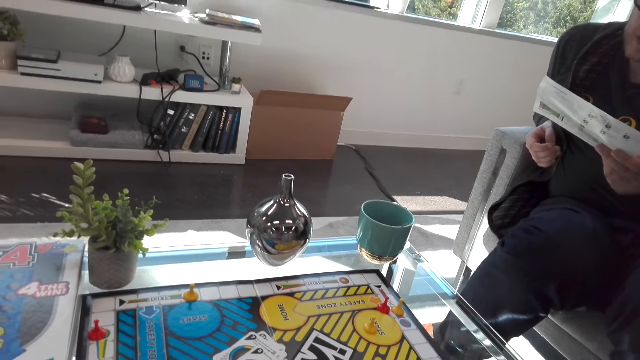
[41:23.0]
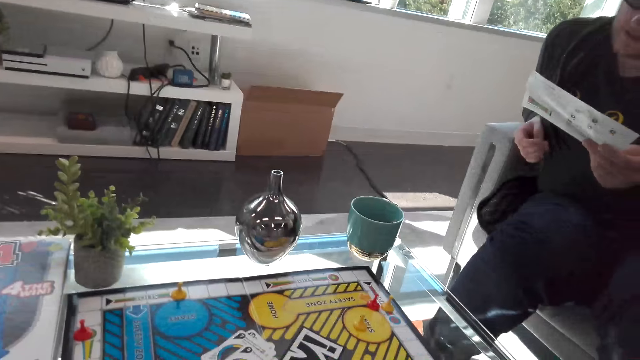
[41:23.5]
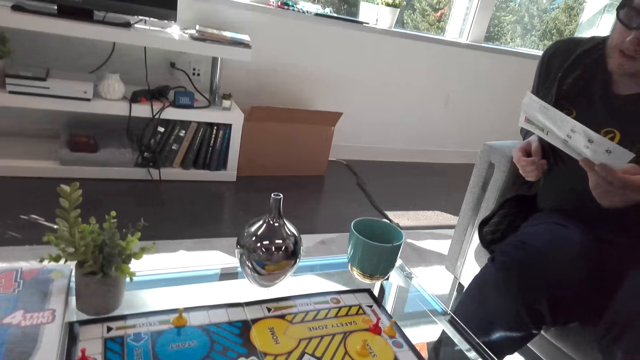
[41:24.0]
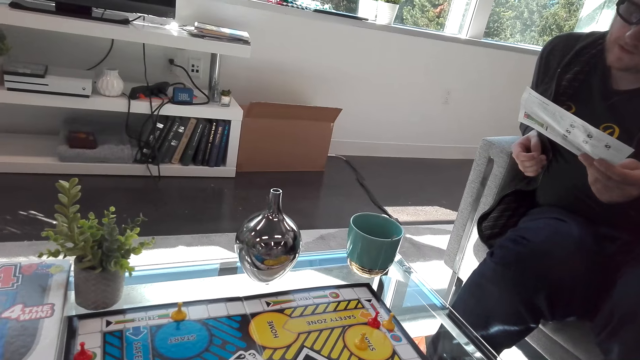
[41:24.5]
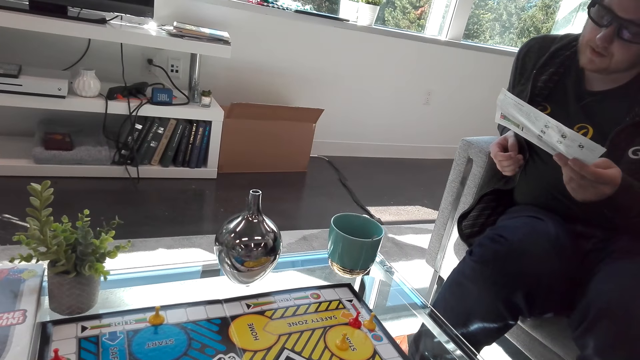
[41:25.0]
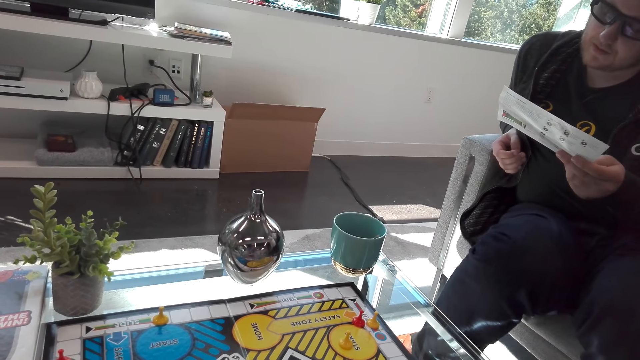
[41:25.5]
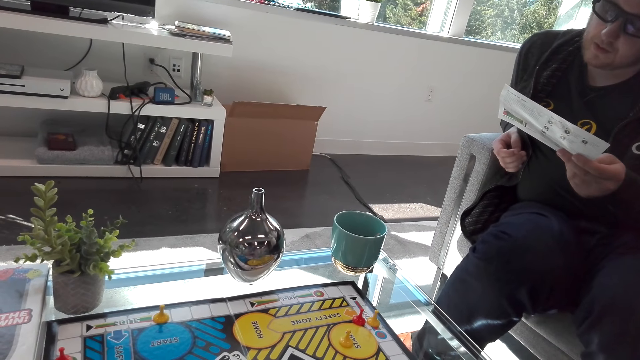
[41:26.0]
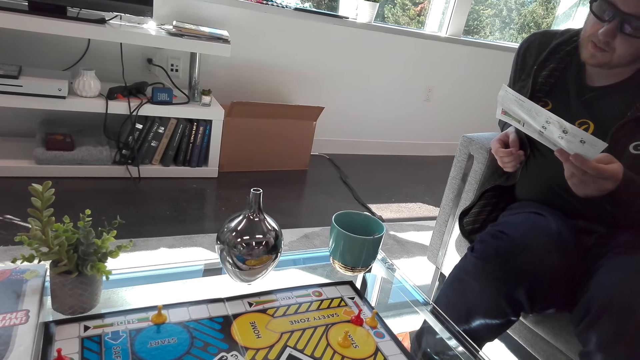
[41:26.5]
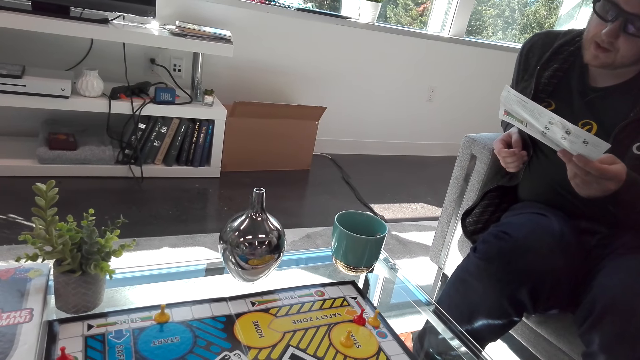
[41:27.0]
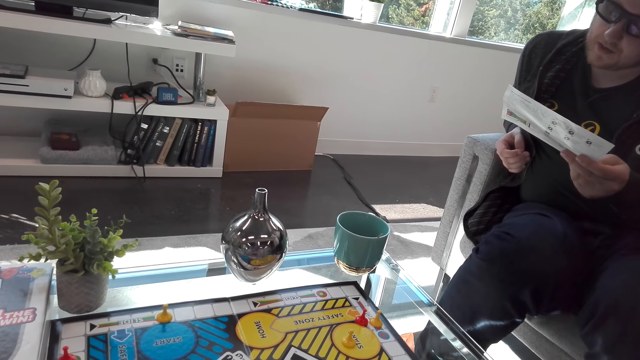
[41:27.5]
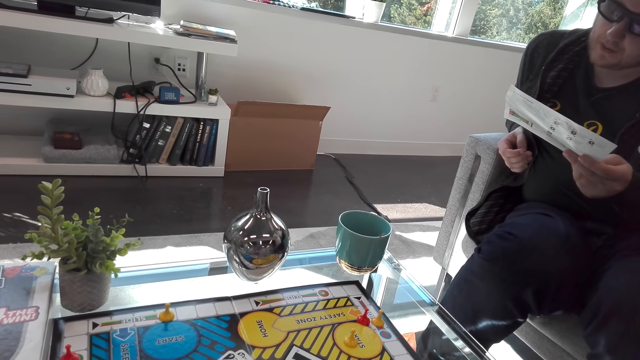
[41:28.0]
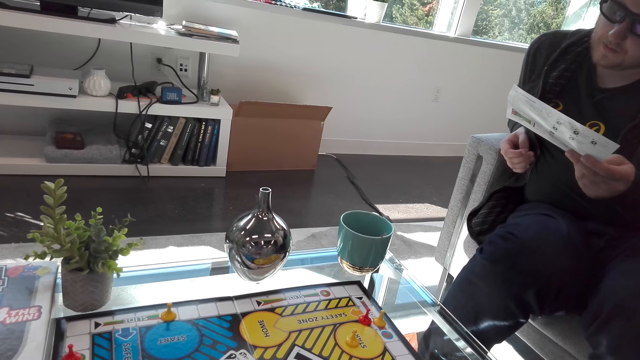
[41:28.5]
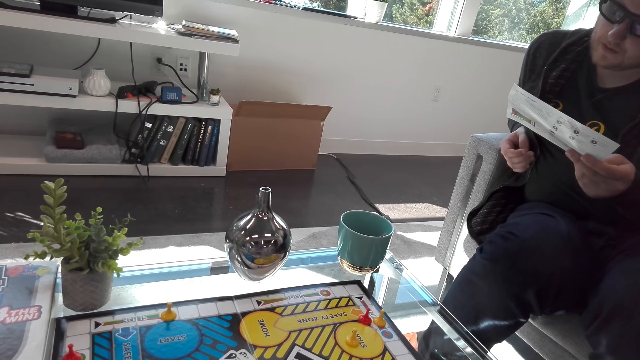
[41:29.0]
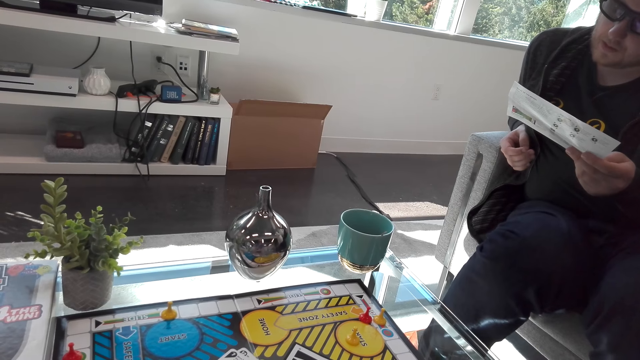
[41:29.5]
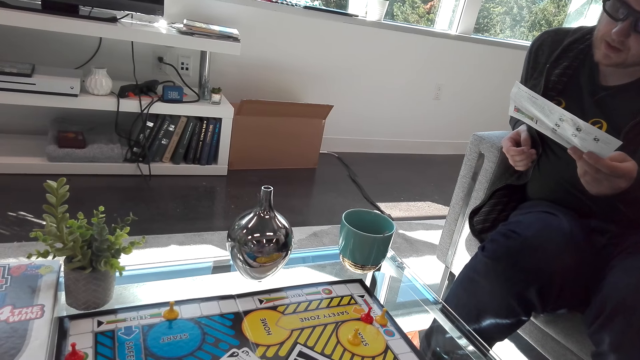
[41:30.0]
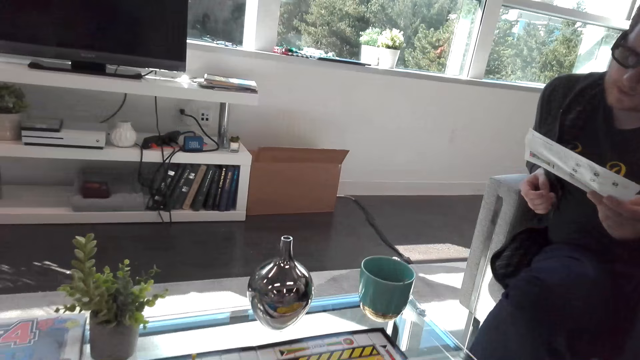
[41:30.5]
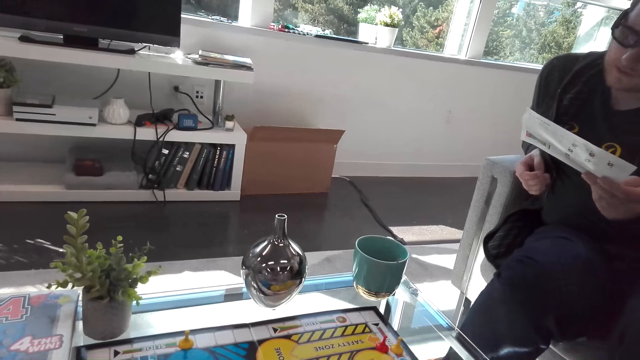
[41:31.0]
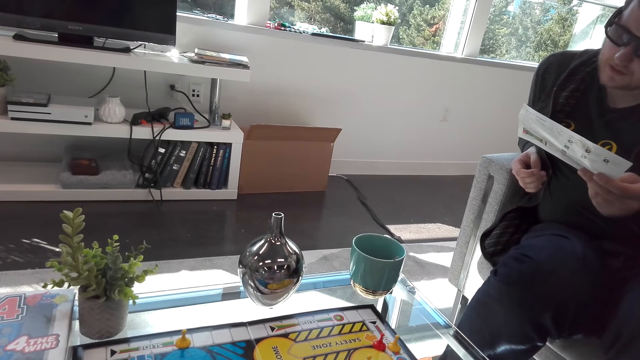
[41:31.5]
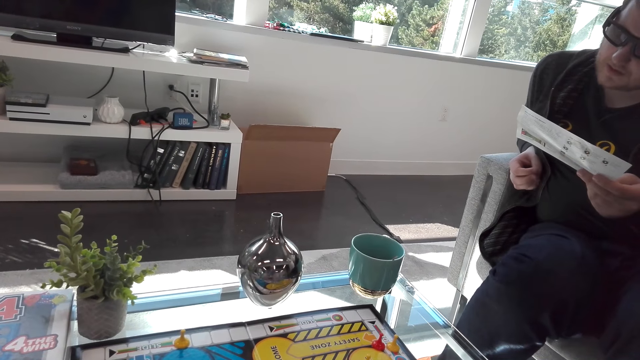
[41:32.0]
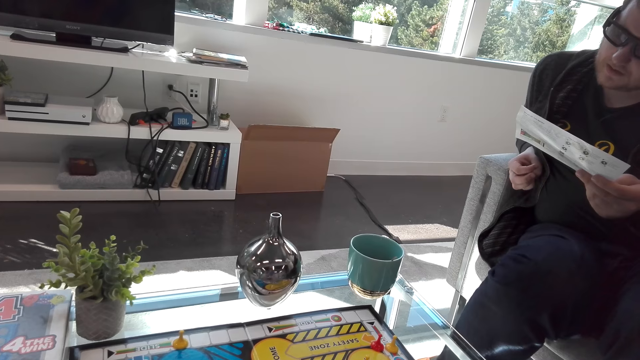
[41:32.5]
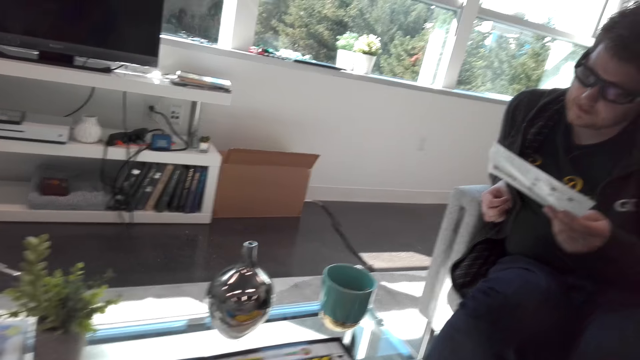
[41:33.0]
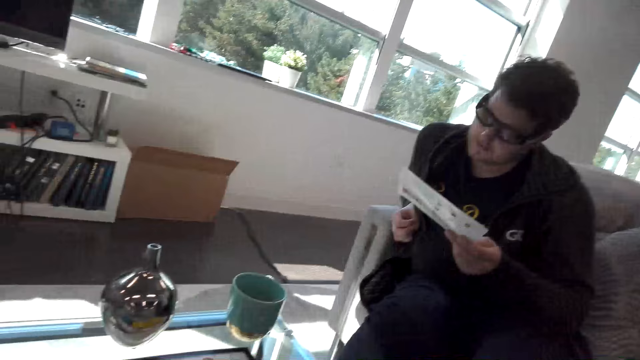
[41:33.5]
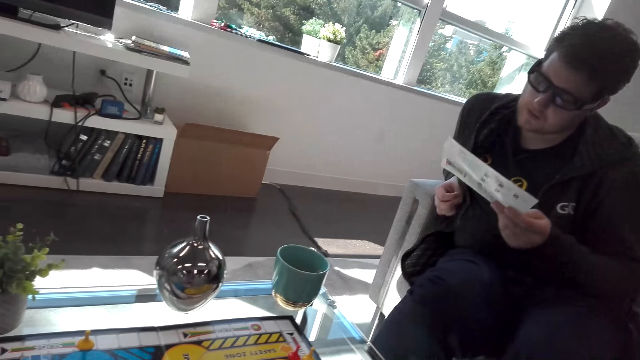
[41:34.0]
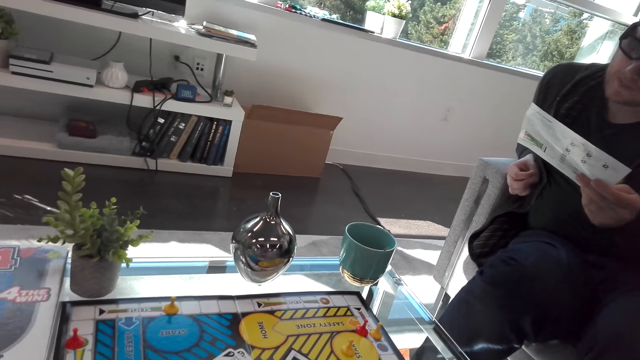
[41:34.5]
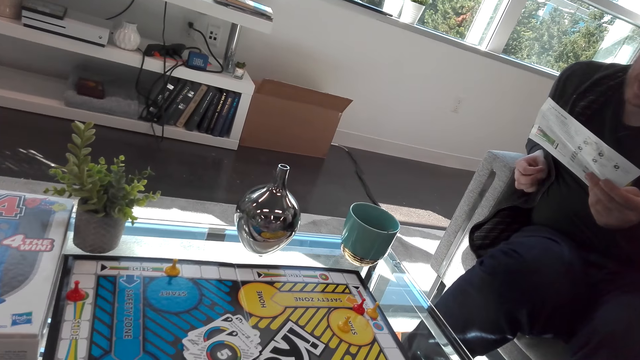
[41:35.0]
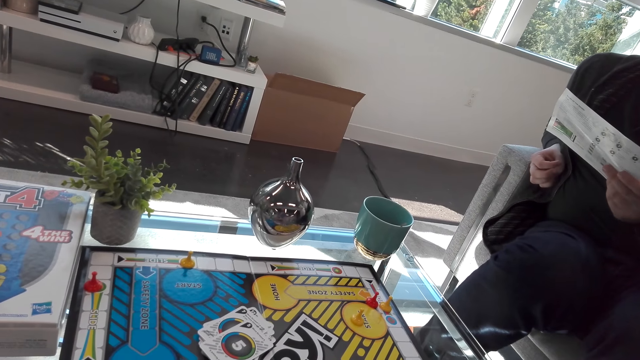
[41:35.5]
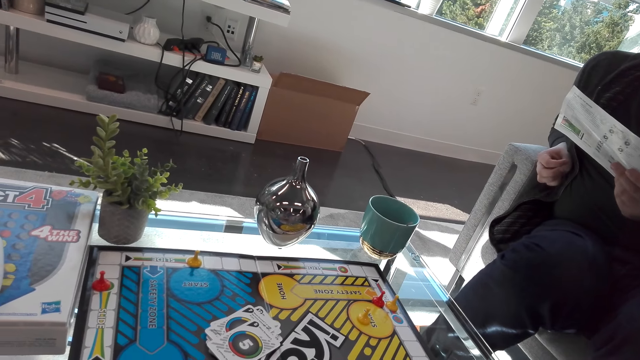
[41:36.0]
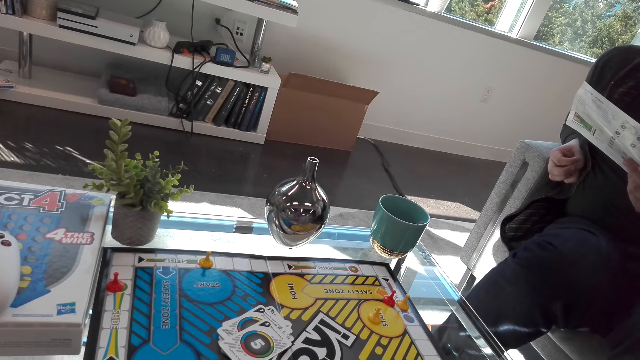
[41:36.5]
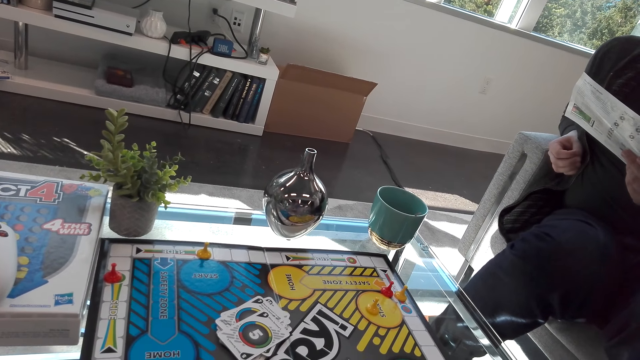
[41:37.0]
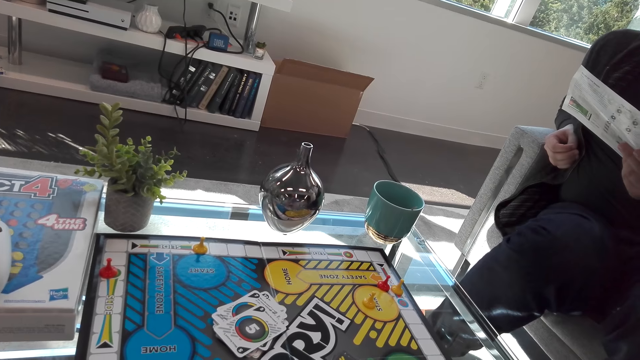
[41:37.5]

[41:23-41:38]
The man holds the game paper. The camera wearer plays the Monopoly board game.

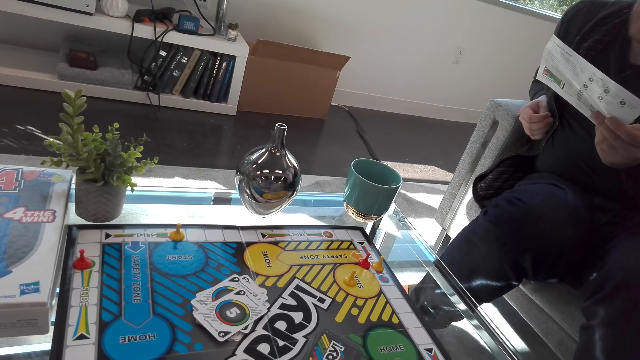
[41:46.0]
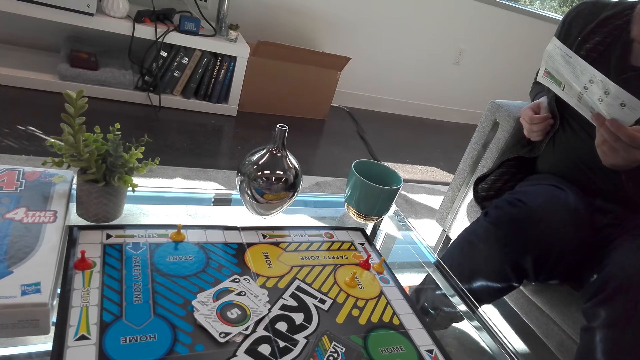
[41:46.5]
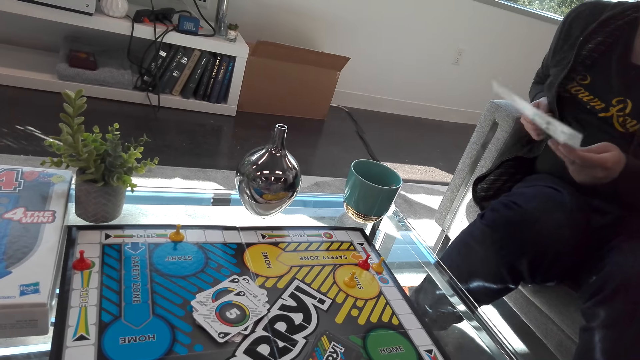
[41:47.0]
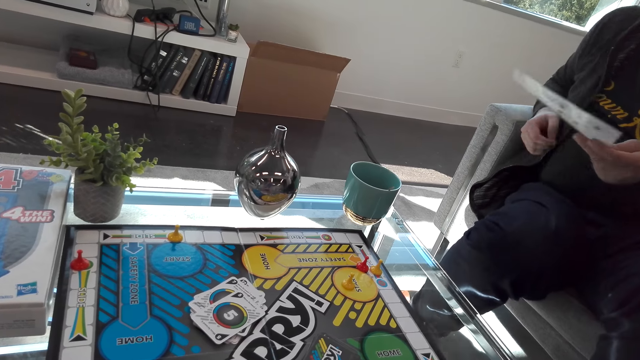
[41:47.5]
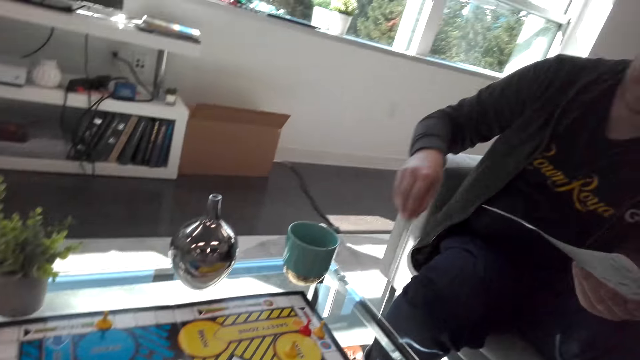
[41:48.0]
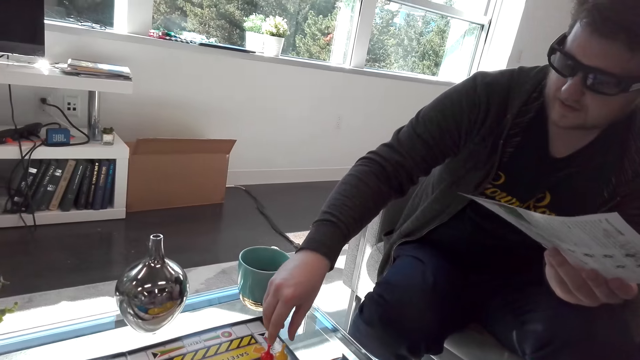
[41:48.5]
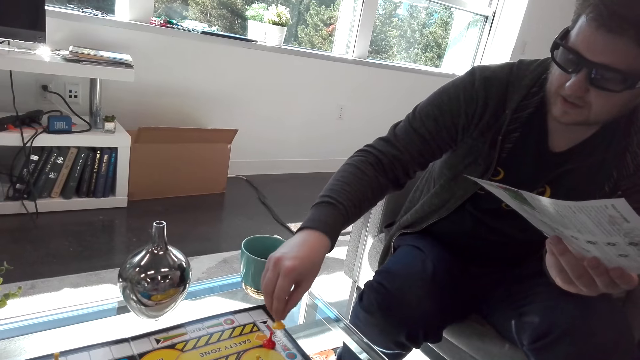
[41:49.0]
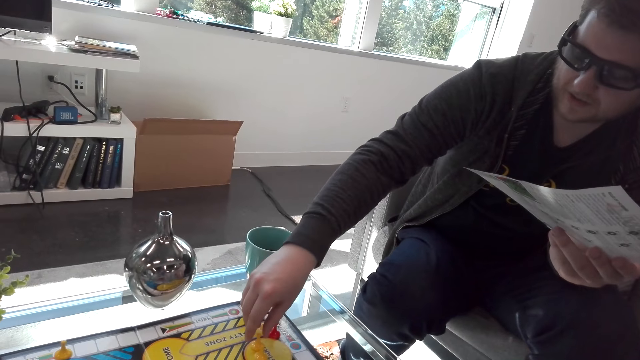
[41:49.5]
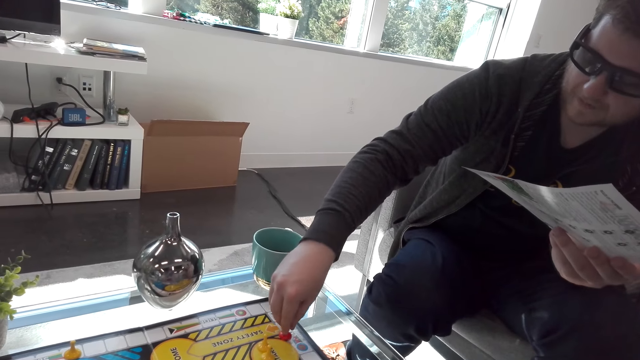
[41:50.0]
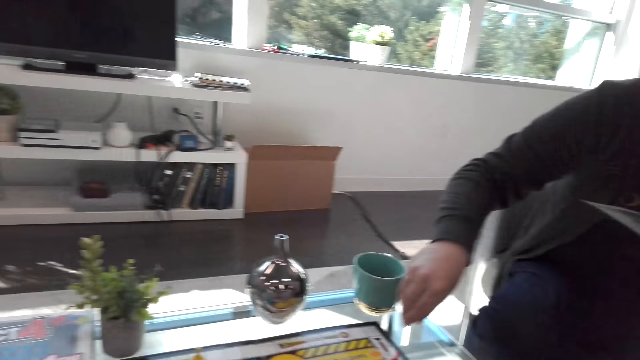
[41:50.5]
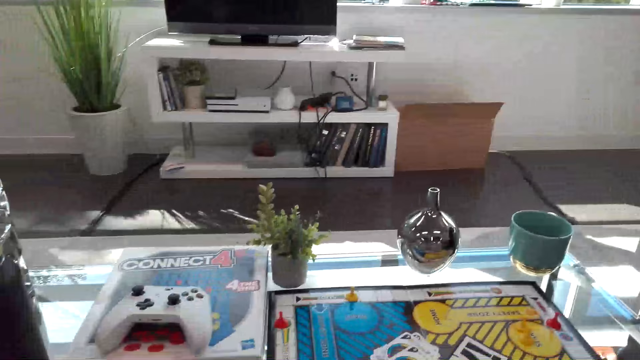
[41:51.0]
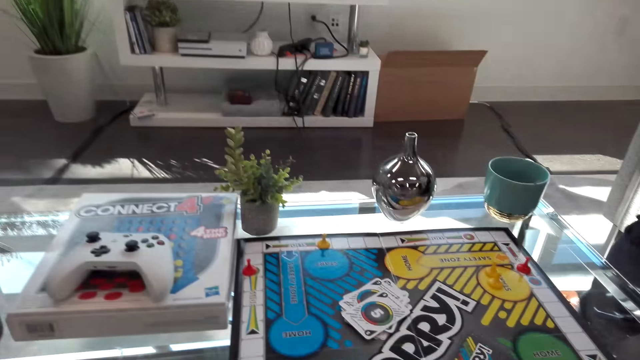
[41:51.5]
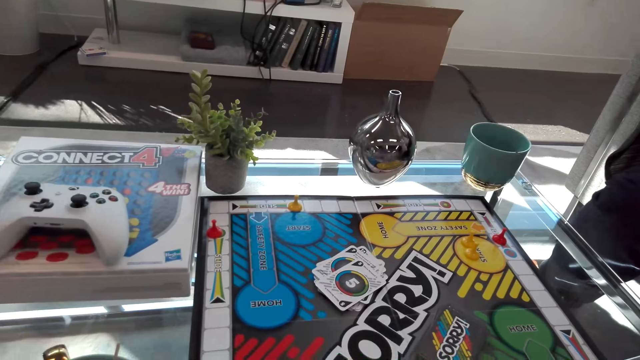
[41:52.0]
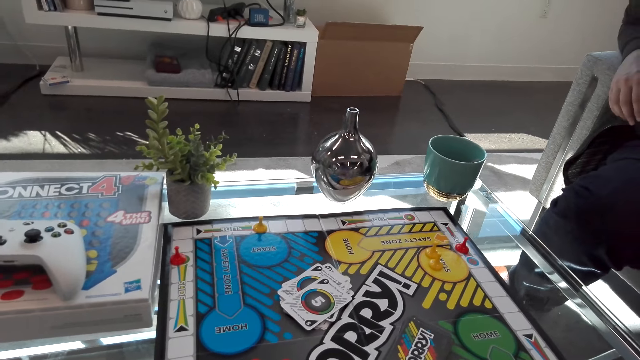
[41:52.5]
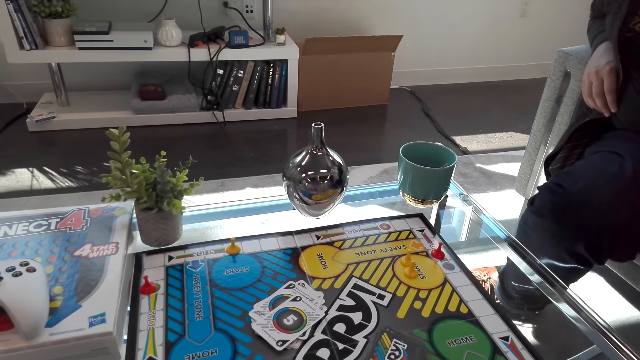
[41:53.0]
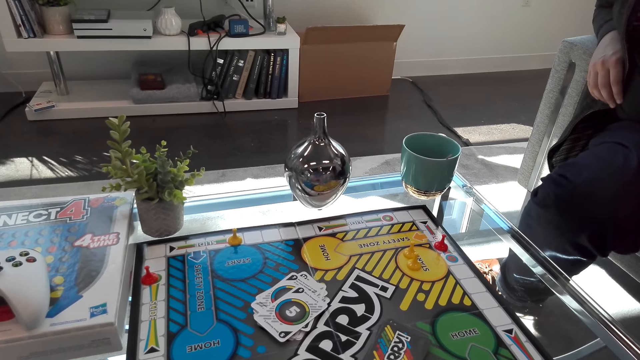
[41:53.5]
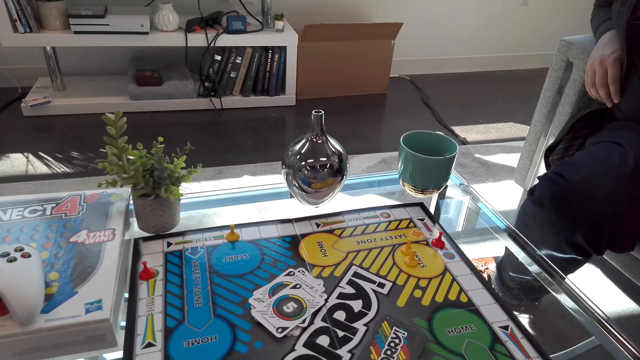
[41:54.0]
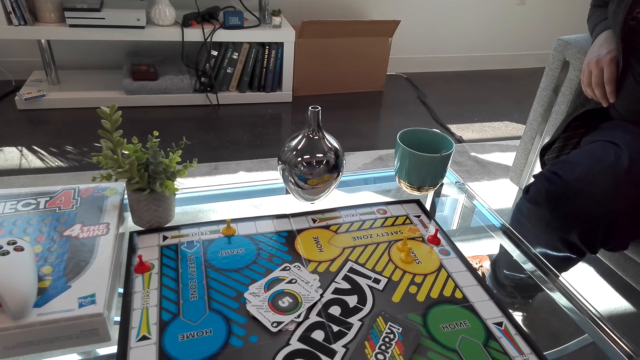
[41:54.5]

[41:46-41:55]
The man plays the board game with the camera wearer. The camera wearer plays the Monopoly board game.
